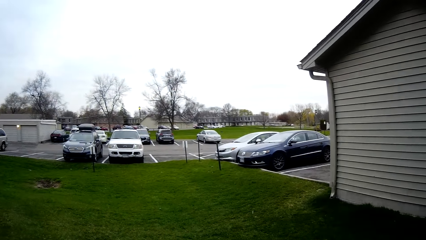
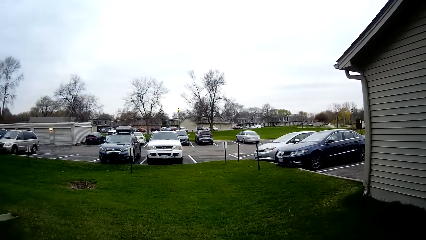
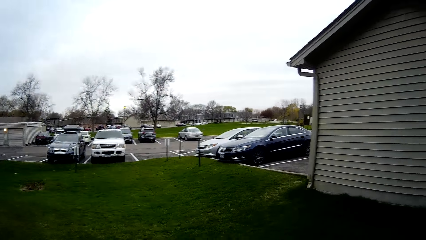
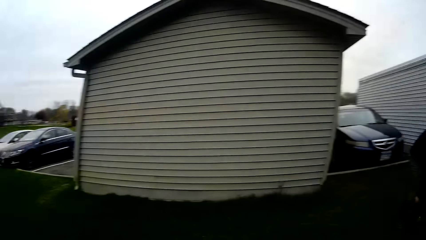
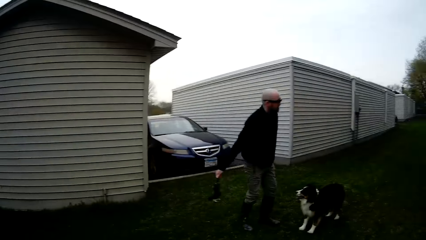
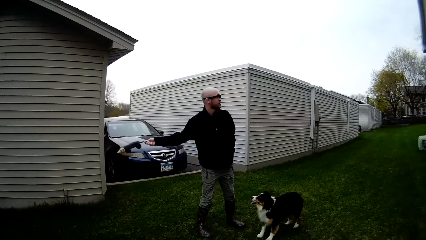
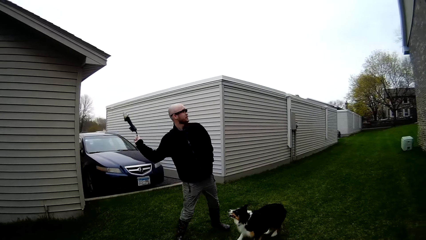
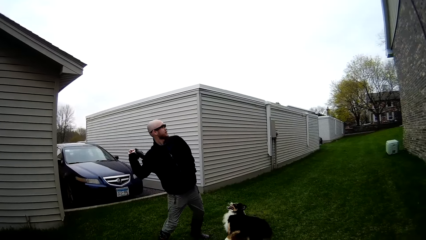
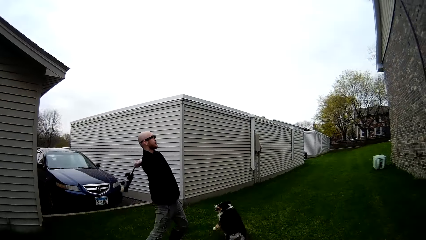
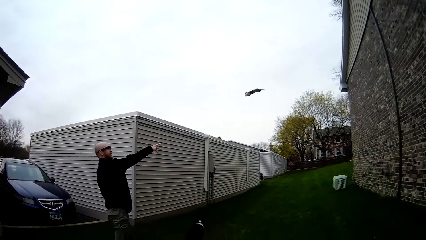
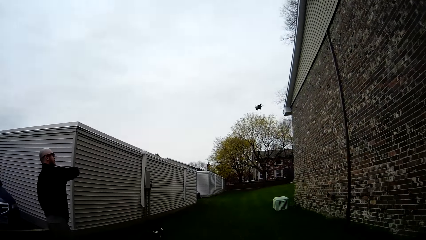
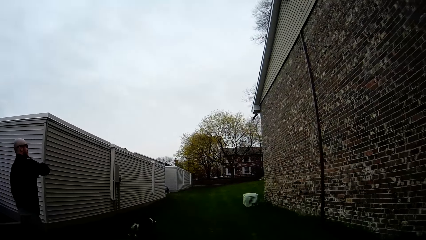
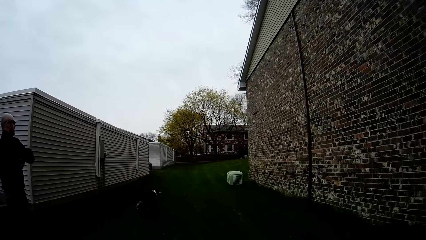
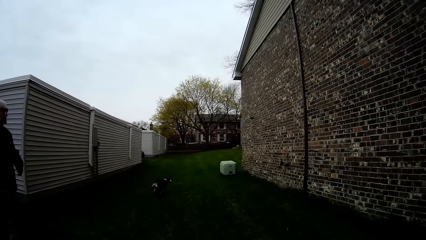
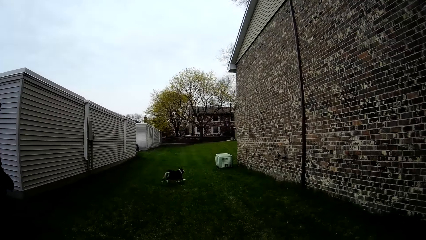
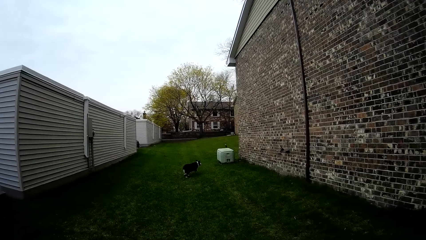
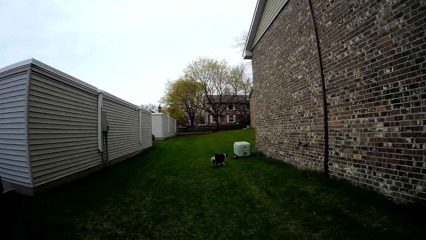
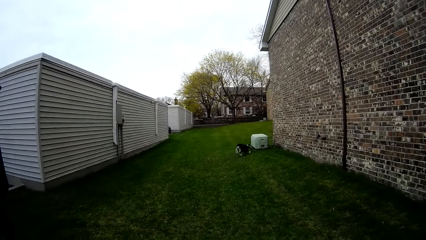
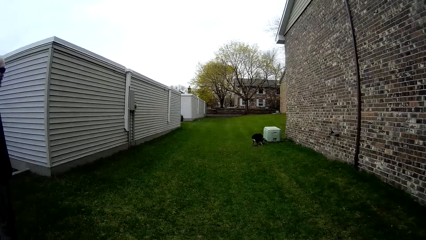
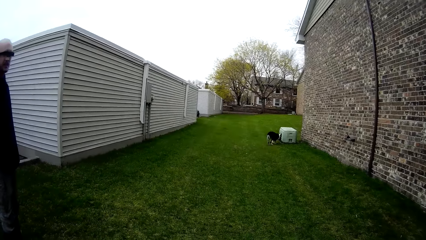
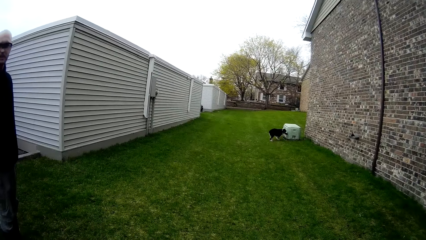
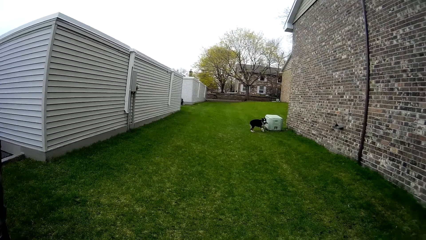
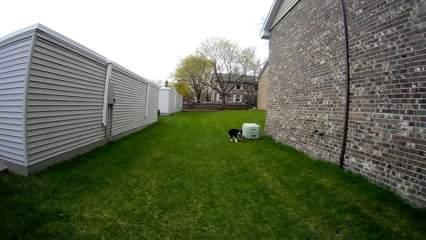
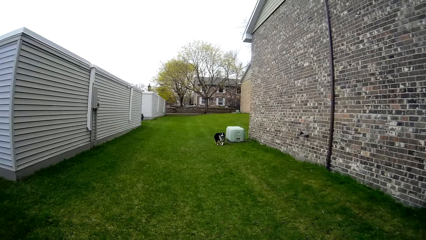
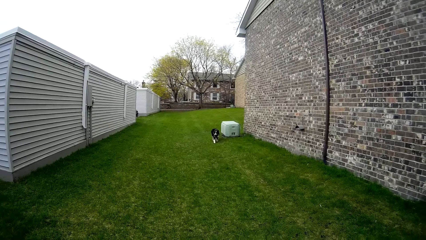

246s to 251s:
The camera wearer looks around. The man throws the toy in his right hand. The dog runs after the toy. The dog picks up the toy from the ground with its mouth.

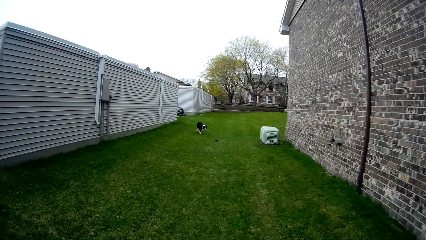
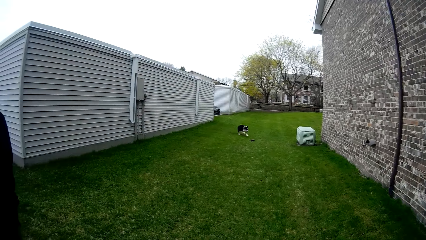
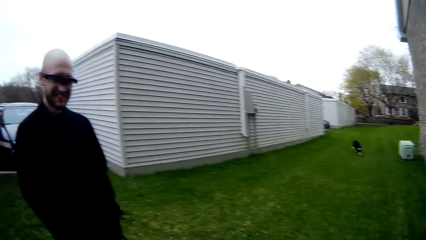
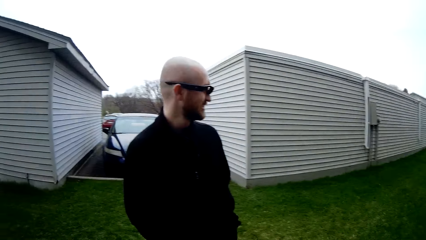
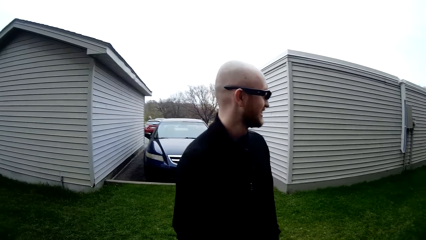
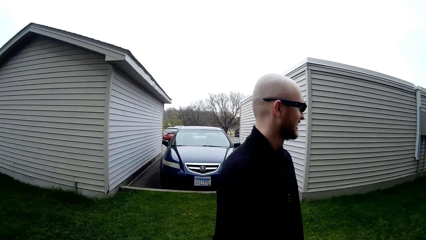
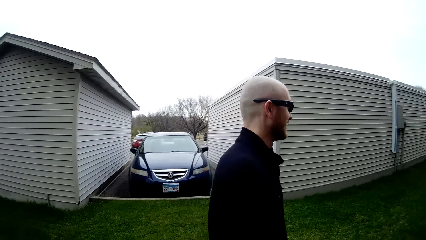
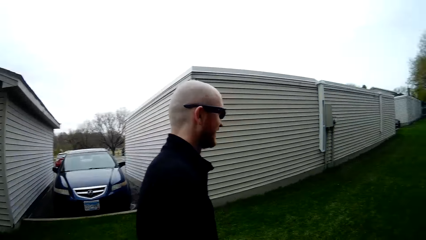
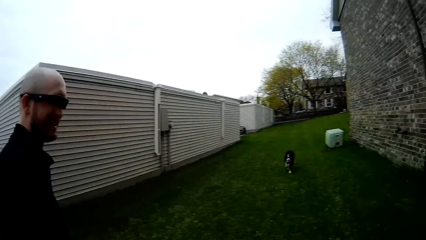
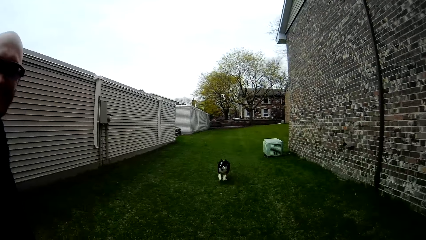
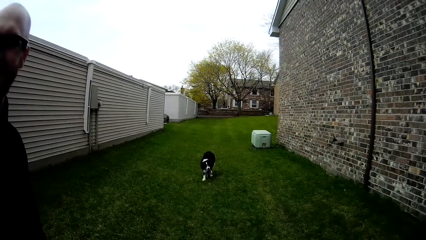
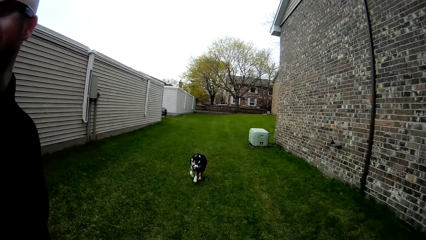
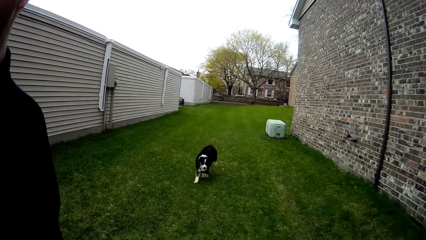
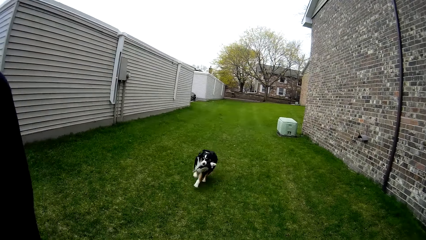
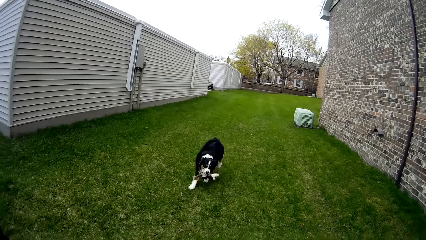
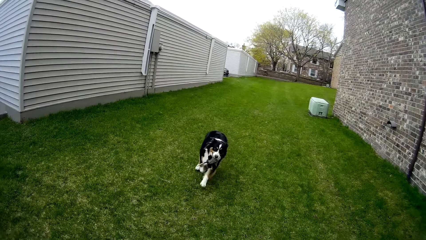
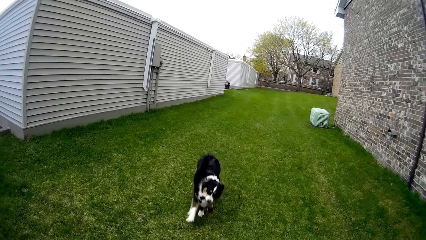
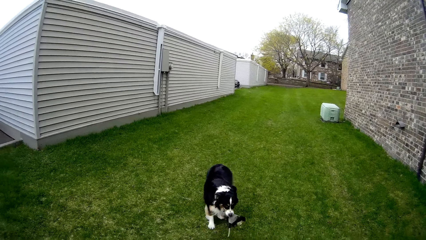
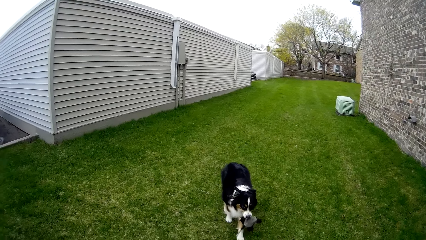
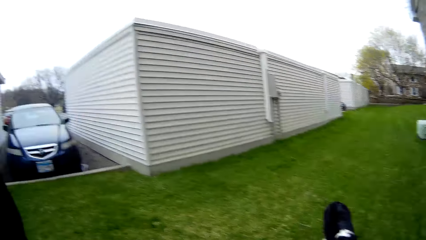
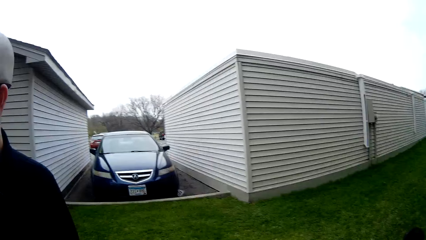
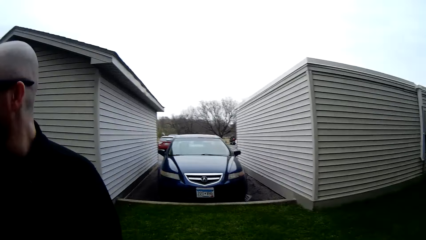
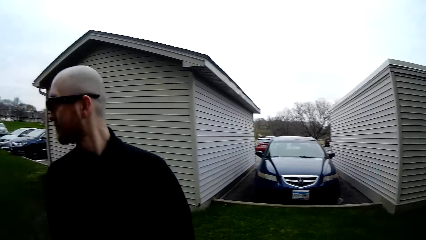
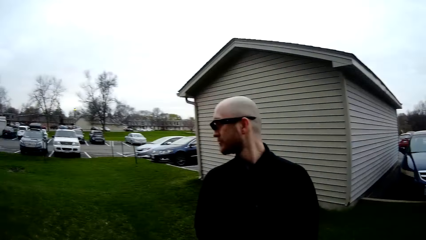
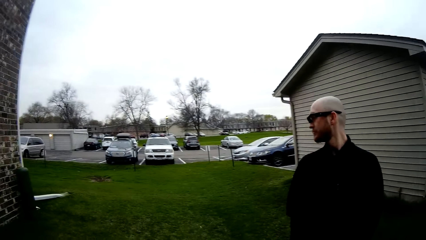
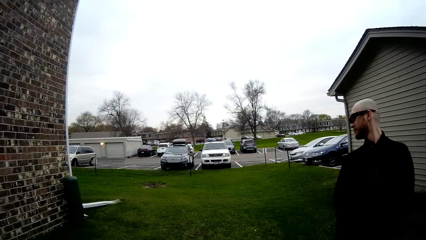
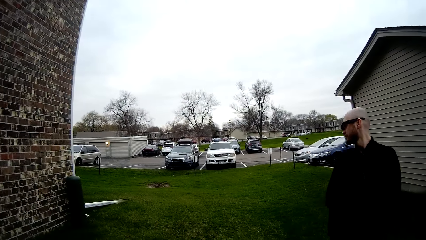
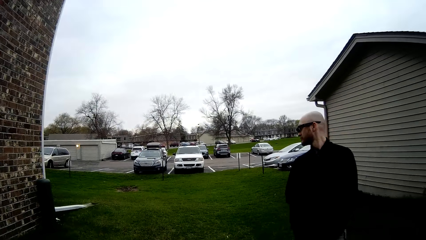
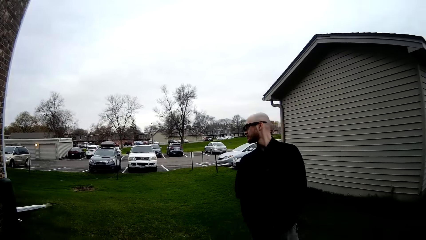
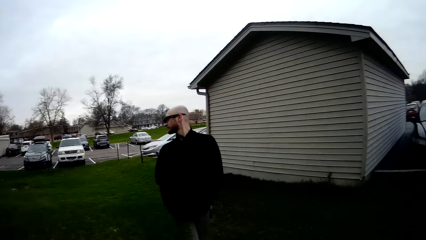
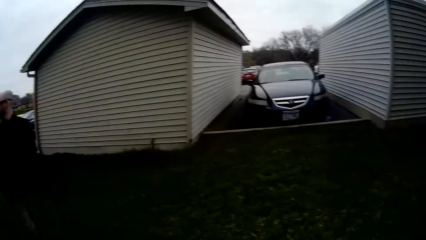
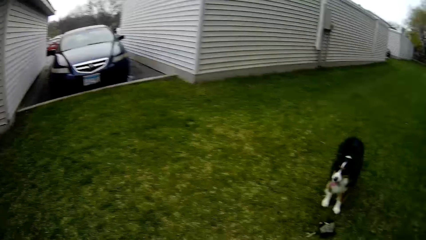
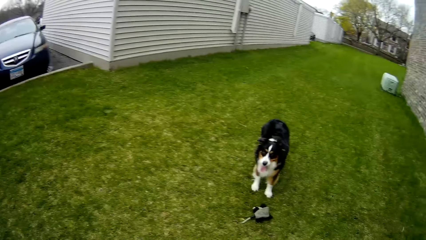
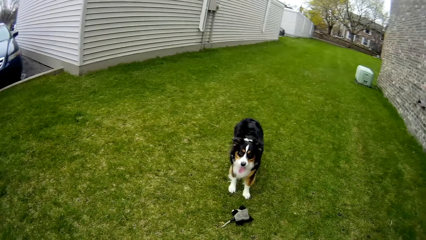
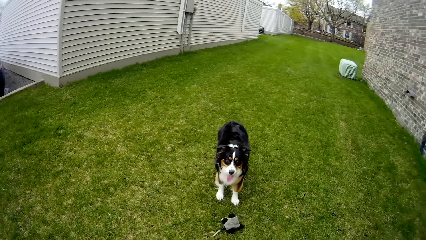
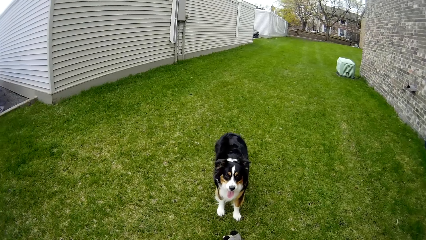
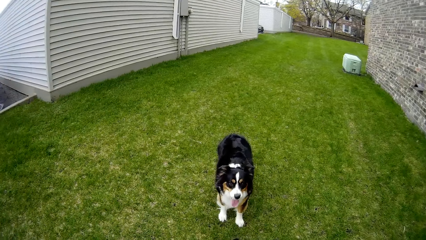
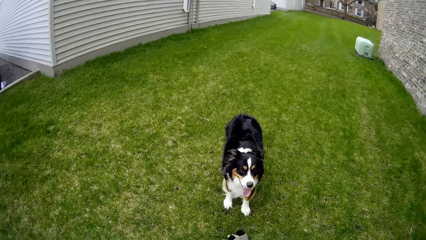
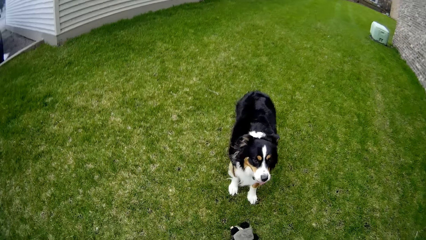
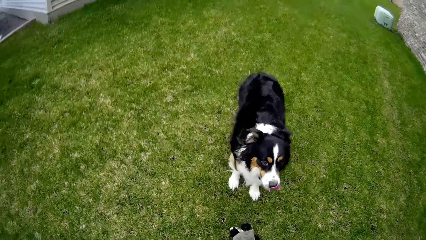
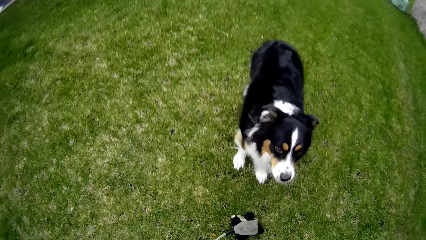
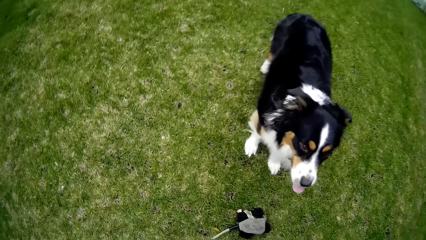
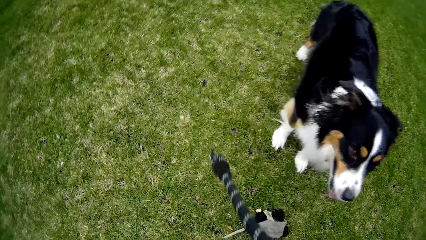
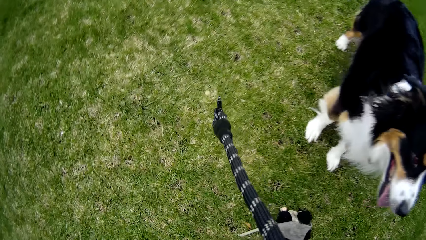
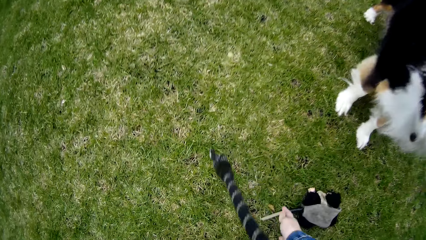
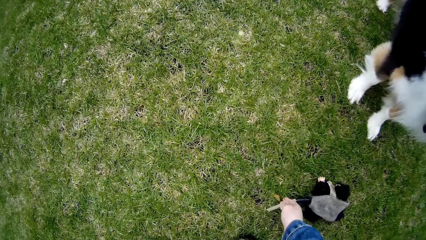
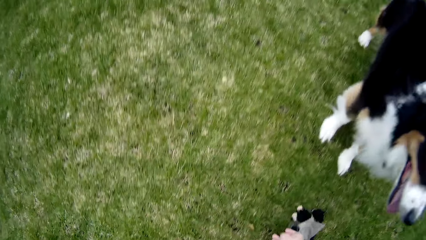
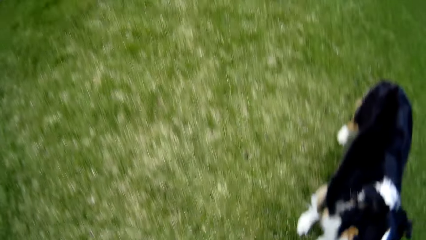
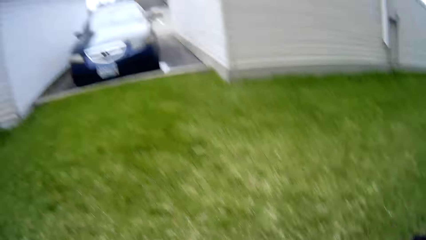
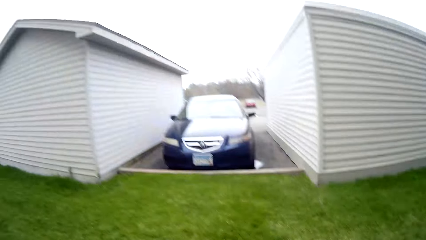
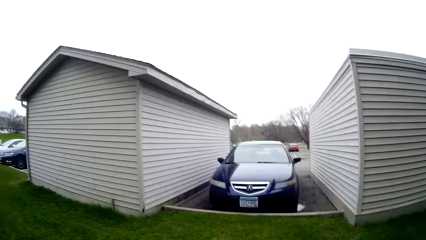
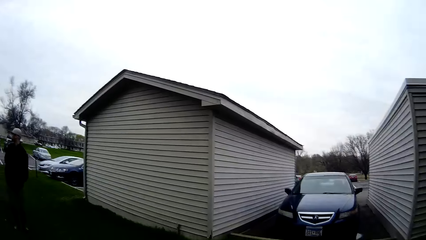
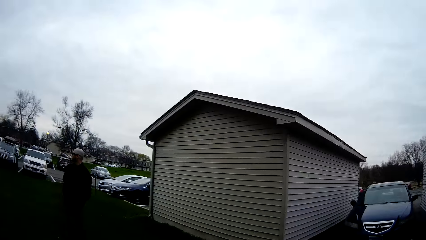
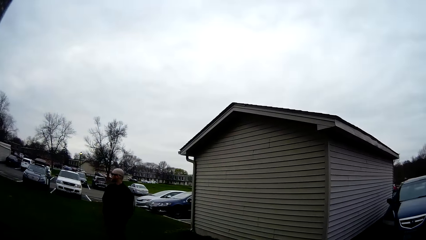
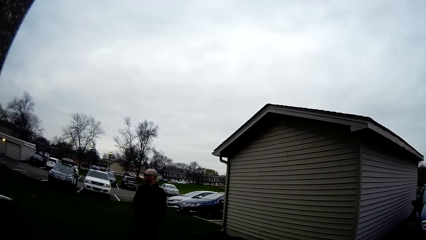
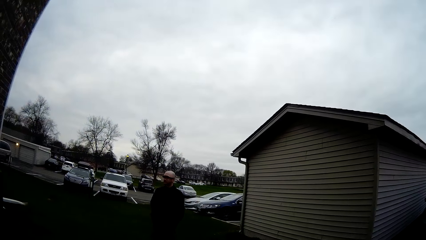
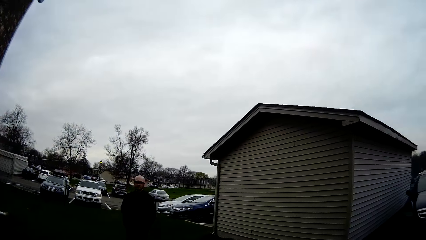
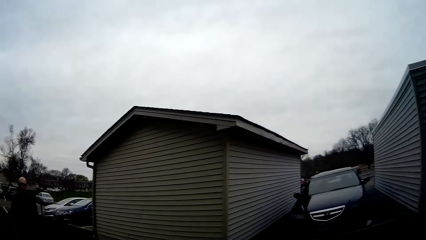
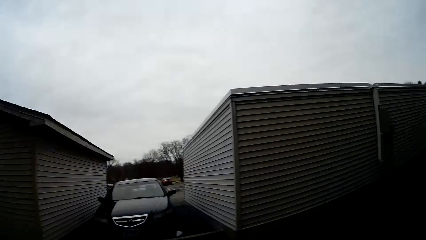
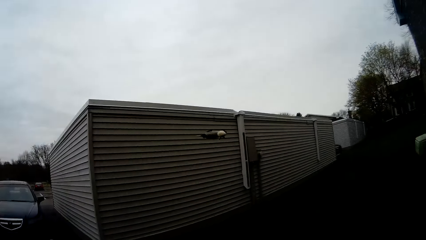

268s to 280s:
The dog runs towards the man with the toy in its mouth. The man walks around. The camera wearer looks around. The man walks around. The camera wearer looks around. She picks up the toy from the ground with her right hand.
